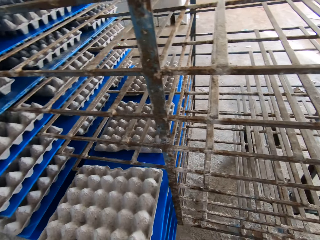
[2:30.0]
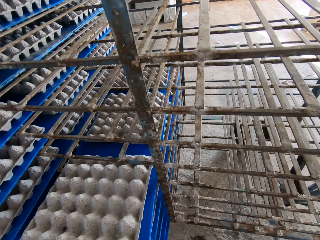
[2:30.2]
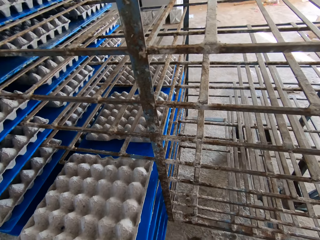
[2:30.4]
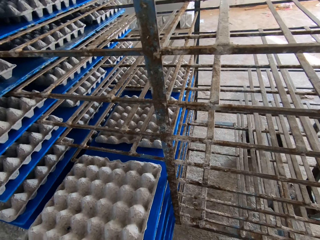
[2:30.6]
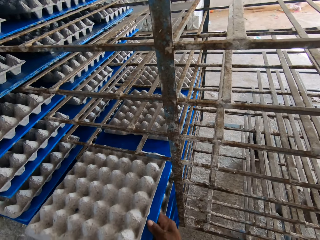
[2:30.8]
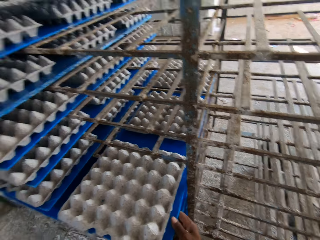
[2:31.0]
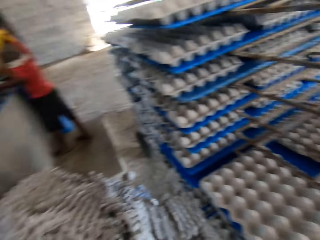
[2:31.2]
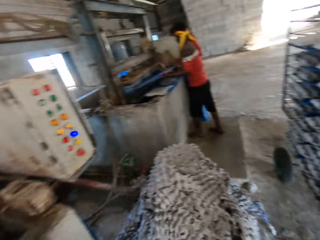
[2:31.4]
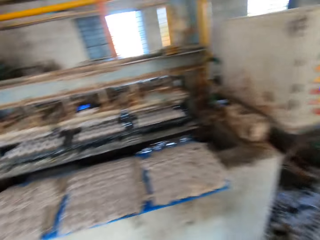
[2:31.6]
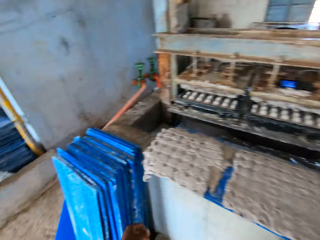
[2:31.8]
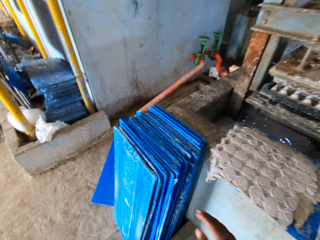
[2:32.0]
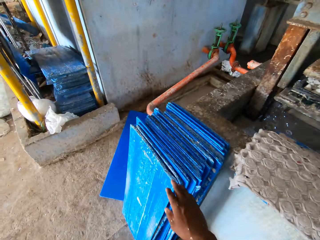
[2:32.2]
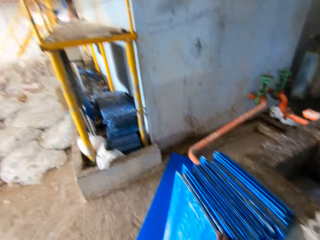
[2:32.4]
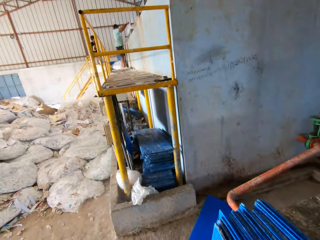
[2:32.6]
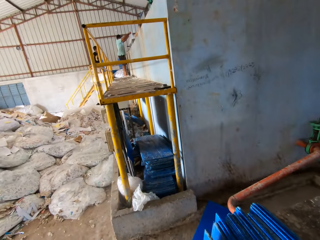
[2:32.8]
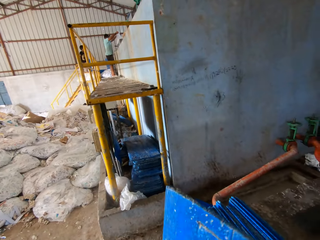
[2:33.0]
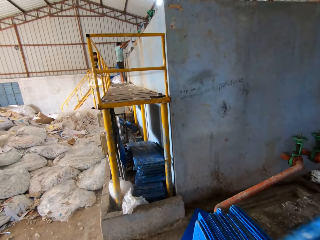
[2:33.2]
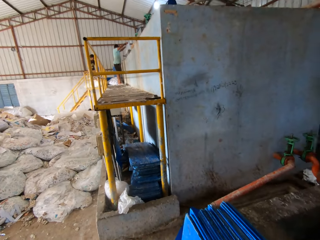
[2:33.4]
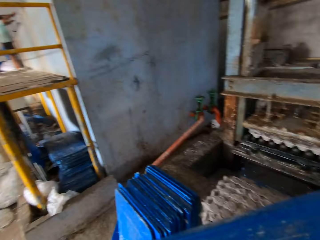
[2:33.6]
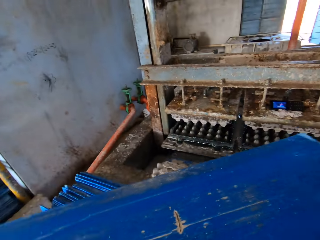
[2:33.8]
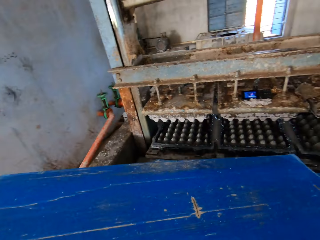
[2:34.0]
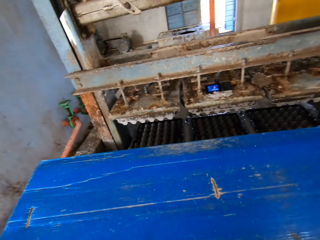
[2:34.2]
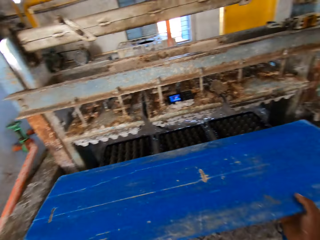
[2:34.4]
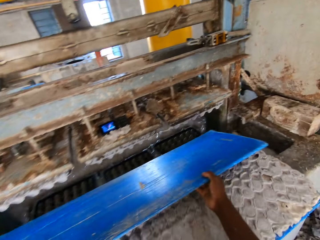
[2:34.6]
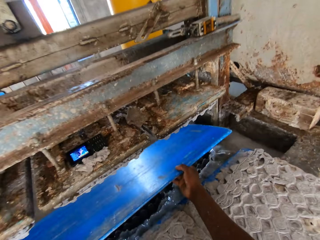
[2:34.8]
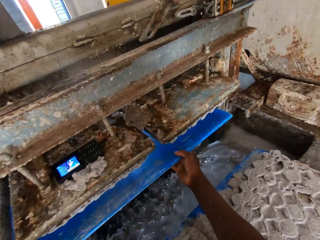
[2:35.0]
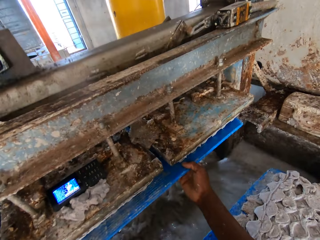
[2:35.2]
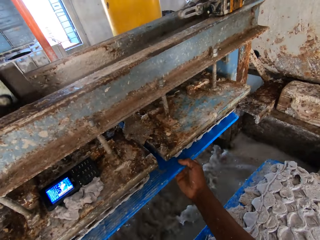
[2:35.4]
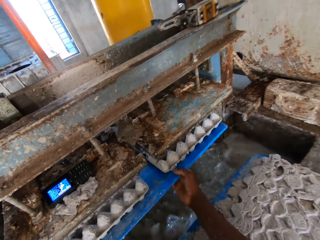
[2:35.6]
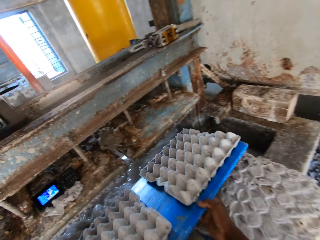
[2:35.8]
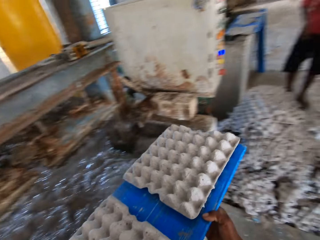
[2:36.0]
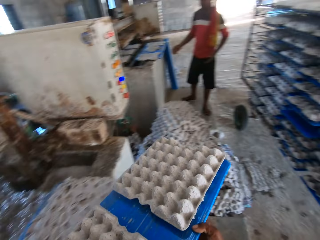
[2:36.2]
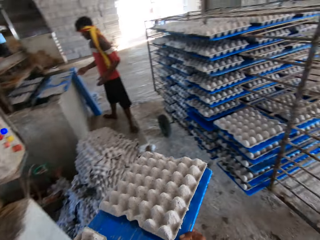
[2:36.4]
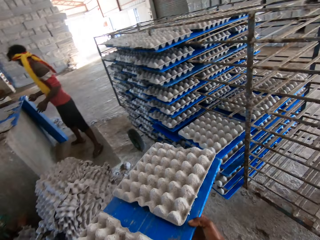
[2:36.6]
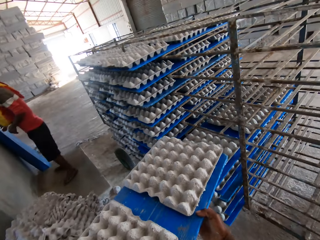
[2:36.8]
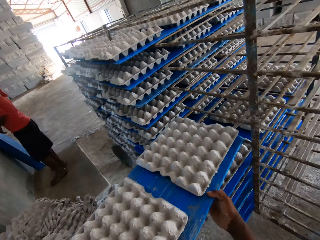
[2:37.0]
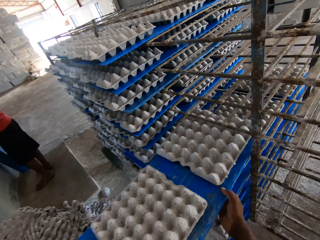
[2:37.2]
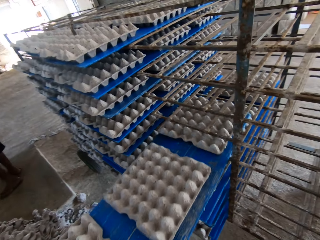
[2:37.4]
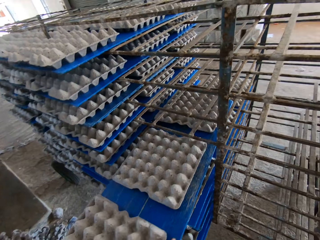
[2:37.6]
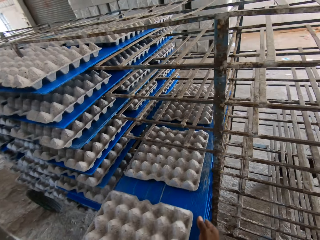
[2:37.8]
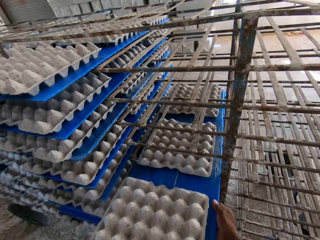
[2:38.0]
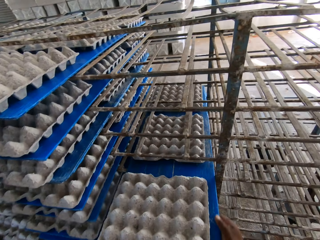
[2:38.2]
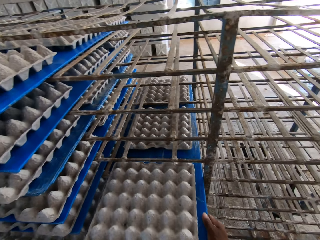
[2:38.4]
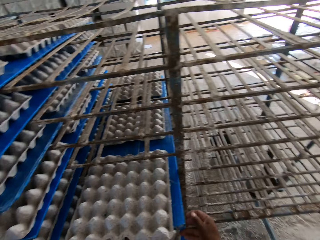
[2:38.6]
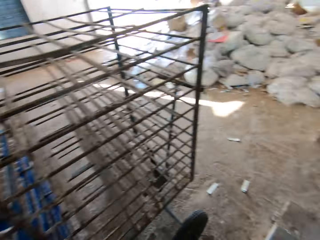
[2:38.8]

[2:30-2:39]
The camera wearer picks a tray or blue board from the stack of trays on the ground with his right hand. He holds the board underneath the machine. He inserts the tray in the egg carton making machine with both hands. He removes a tray of egg cartons from the egg carton making machine with both hands. He carries the board with egg trays. He places the tray of egg cartons in the rack with both hands.

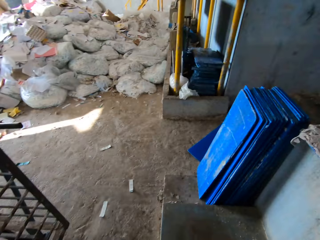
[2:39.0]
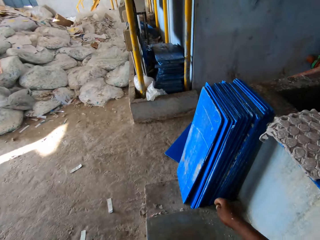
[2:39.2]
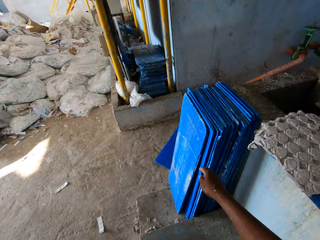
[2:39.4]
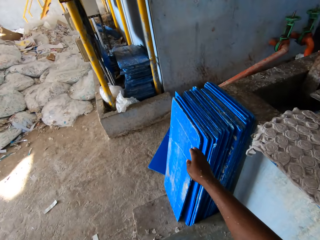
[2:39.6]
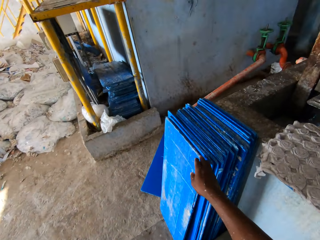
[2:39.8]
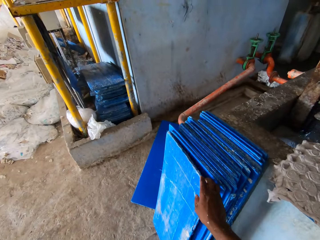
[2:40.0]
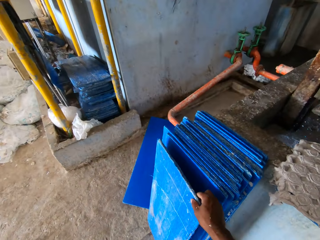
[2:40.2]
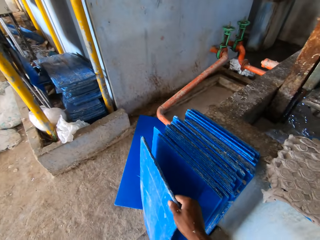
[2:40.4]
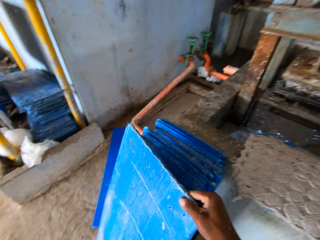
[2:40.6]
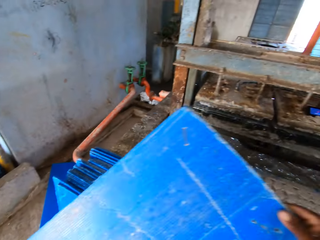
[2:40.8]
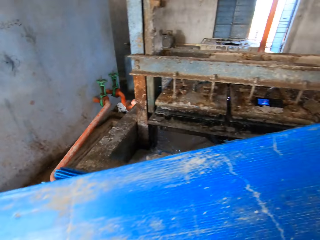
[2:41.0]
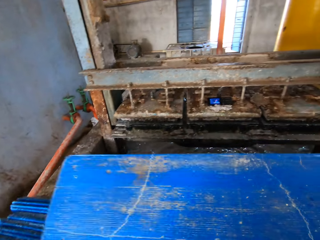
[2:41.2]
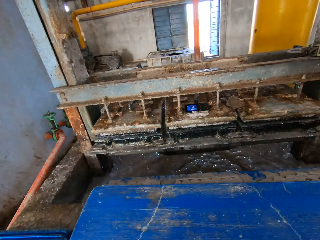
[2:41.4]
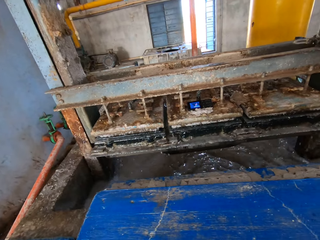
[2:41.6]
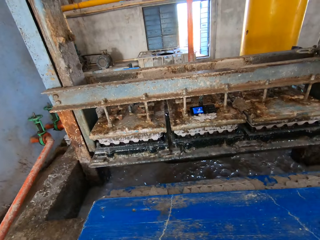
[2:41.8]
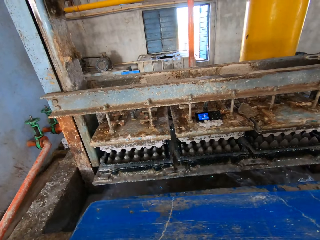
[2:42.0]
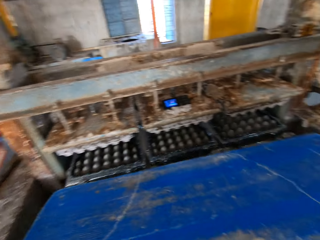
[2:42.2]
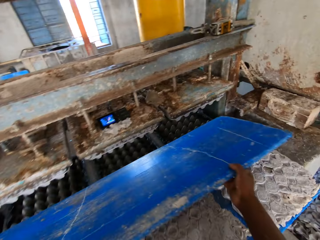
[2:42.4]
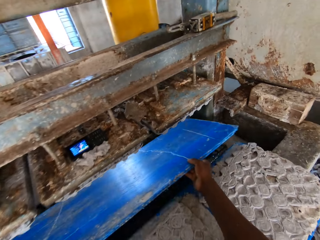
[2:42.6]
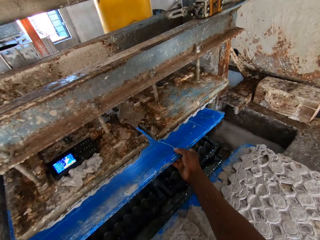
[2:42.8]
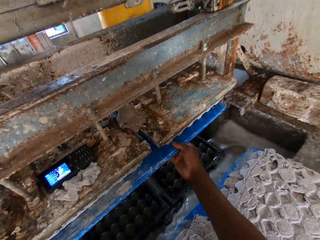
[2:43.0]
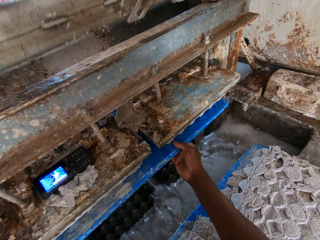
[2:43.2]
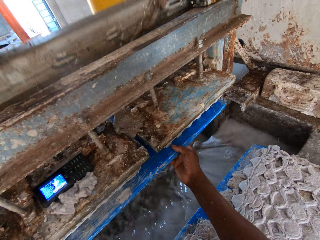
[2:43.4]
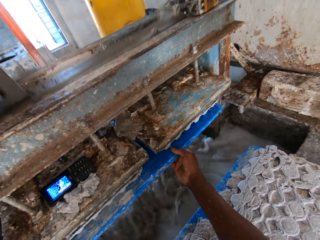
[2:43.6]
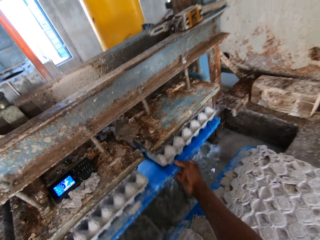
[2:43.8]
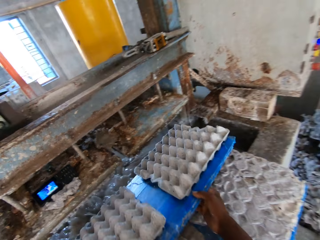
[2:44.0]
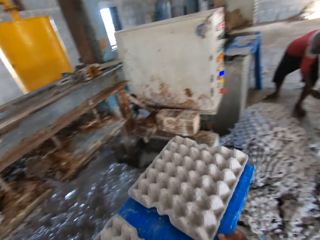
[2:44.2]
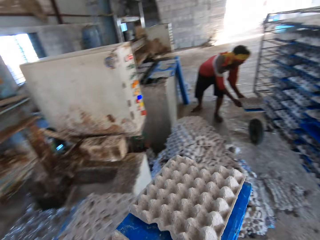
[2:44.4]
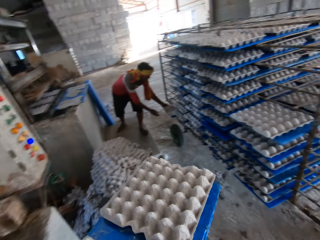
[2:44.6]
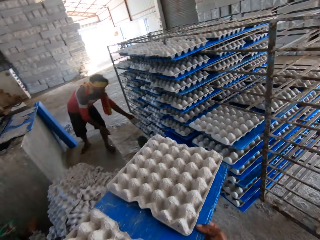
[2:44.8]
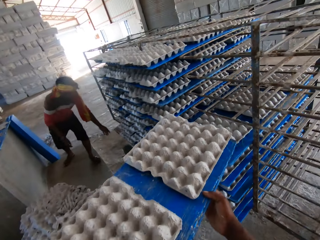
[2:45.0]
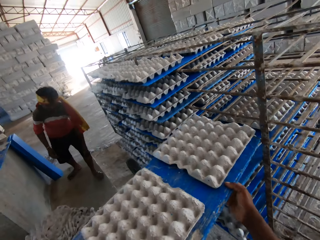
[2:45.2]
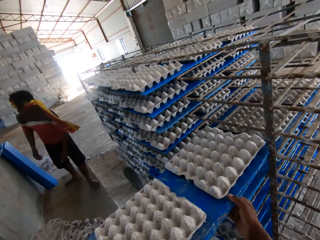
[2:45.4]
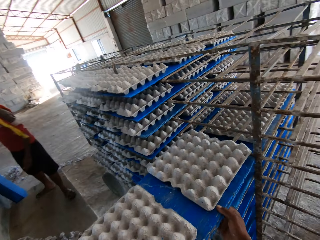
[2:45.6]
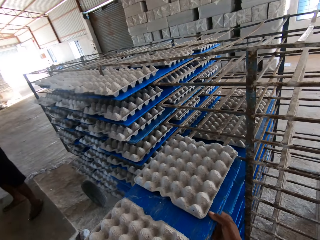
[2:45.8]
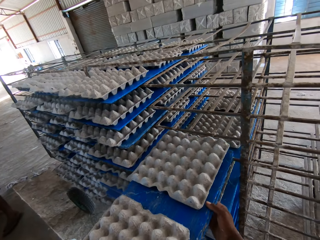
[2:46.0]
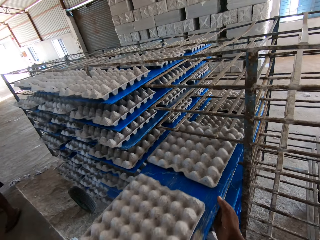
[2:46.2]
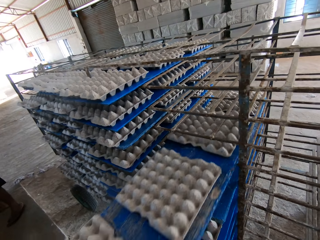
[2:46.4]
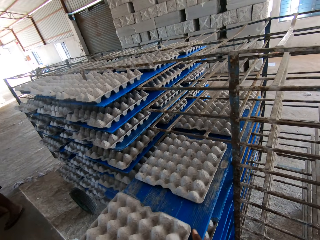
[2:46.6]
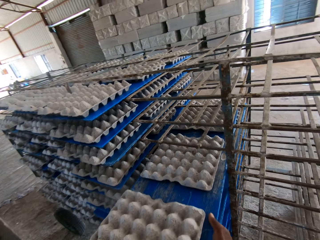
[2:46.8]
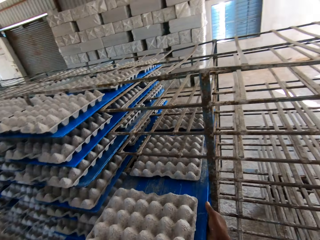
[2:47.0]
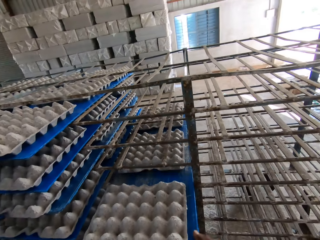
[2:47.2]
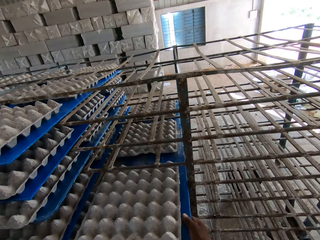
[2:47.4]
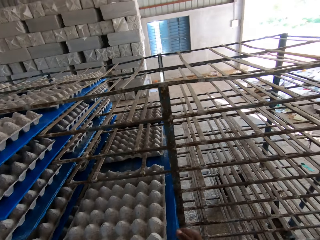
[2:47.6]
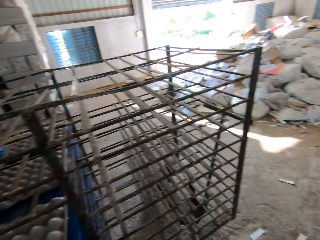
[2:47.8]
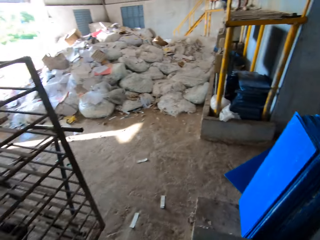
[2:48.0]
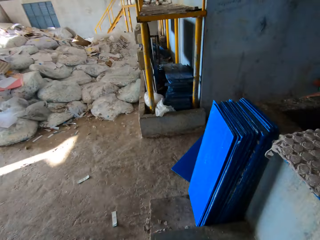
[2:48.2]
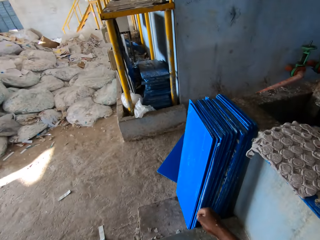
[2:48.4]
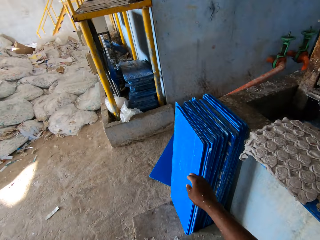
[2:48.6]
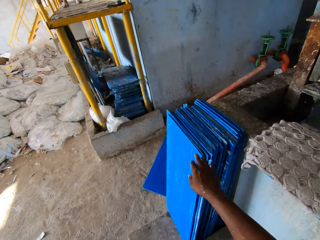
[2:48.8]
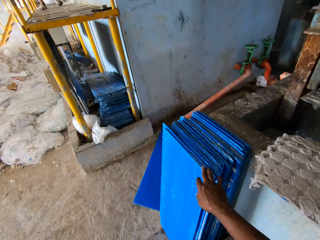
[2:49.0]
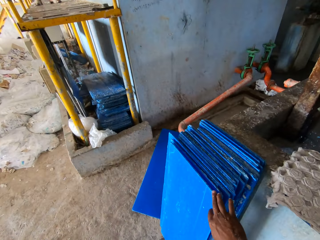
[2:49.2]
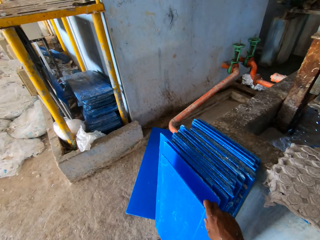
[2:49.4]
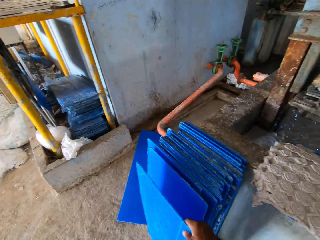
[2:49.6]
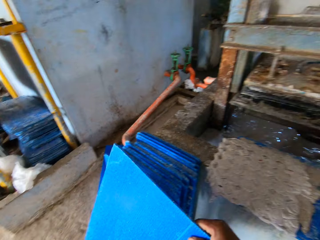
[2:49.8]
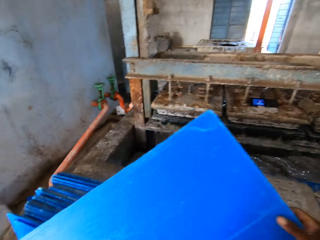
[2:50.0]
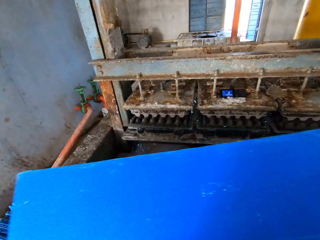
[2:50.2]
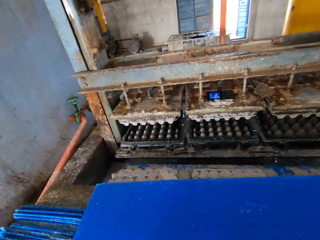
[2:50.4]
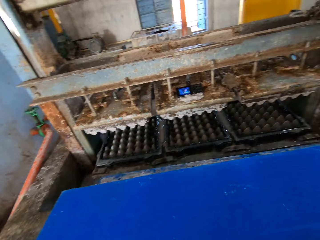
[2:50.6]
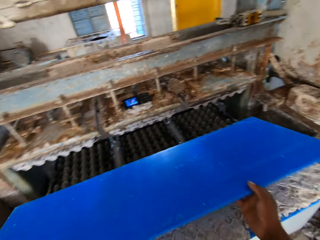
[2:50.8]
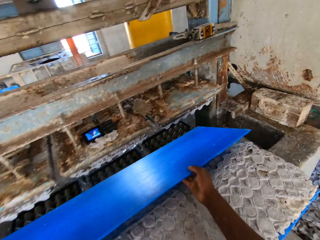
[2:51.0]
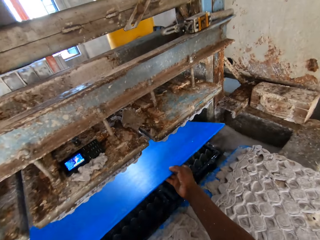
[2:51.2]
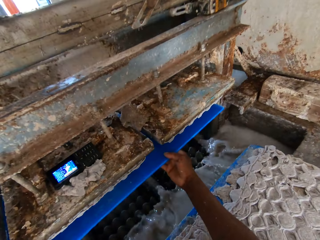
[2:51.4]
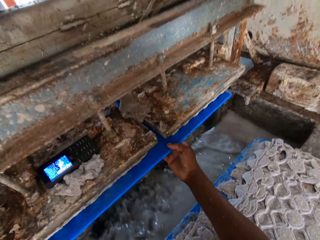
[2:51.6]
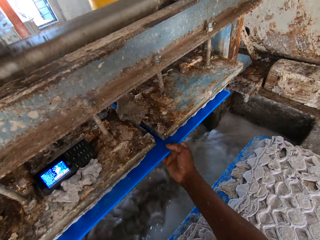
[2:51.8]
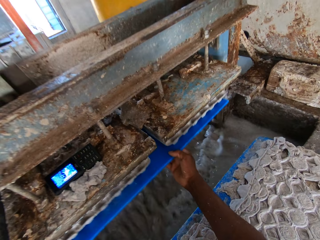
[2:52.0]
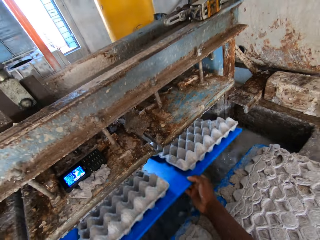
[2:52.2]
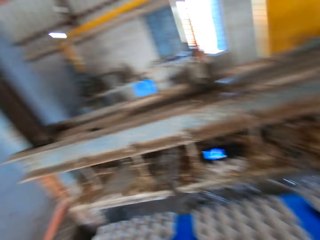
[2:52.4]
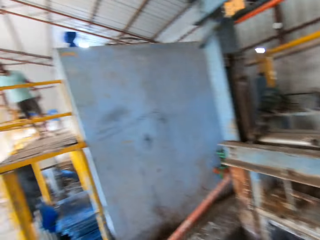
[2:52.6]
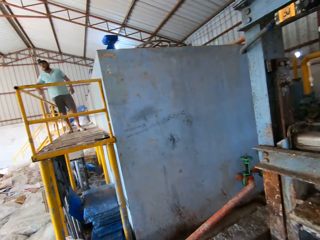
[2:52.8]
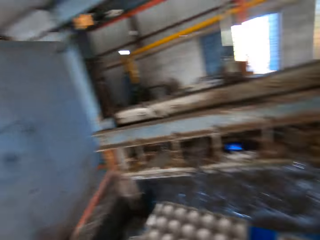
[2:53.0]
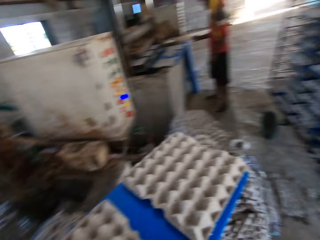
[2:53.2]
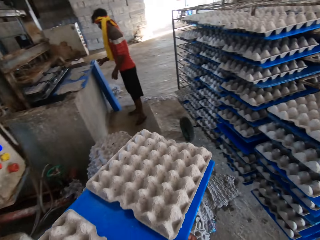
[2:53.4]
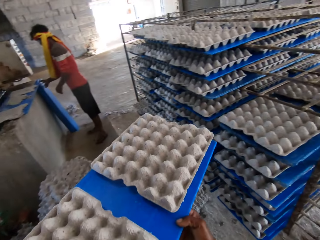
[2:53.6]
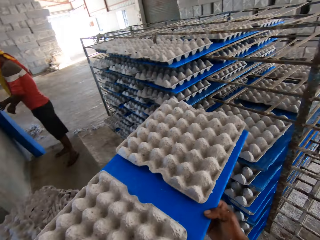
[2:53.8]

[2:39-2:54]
The camera wearer picks a tray or blue board from the stack of trays on the ground with his right hand. He places the tray on the egg cartons on the slab with his hands. He holds the board underneath the machine. He inserts the tray in the egg carton making machine with both hands. He removes a tray of egg cartons from the egg carton making machine with both hands. He carries the board with egg trays. He places the tray of egg cartons in the rack with both hands. He picks a tray from the stack of trays on the ground with his right hand. He holds the board underneath the machine. He places the tray on the egg cartons on the slab with his hands. He inserts the tray in the egg carton making machine with both hands. He removes a tray of egg cartons from the egg carton making machine with both hands. He carries the board with egg trays.
